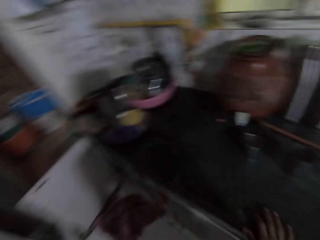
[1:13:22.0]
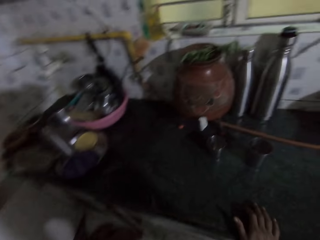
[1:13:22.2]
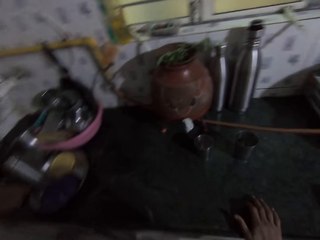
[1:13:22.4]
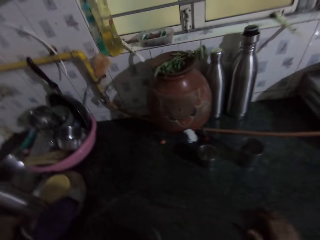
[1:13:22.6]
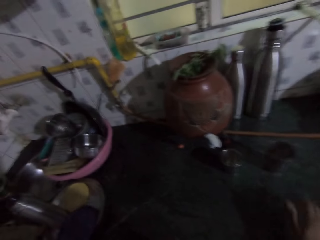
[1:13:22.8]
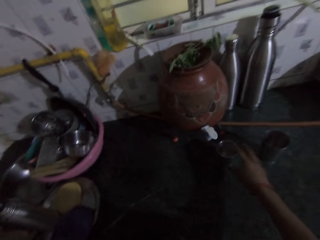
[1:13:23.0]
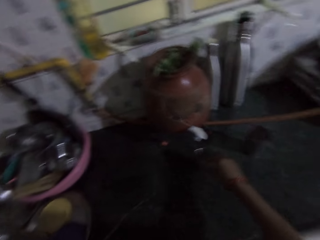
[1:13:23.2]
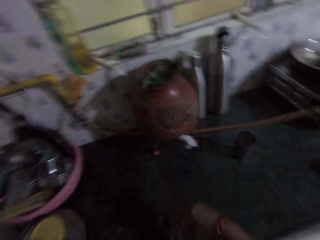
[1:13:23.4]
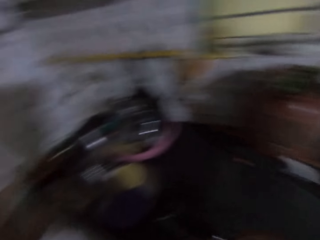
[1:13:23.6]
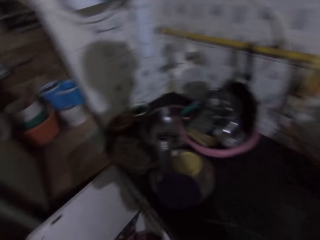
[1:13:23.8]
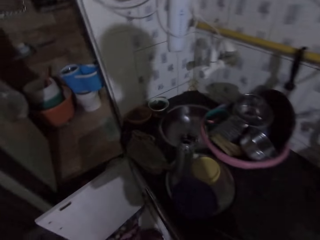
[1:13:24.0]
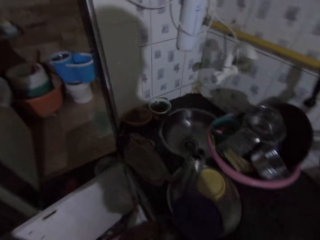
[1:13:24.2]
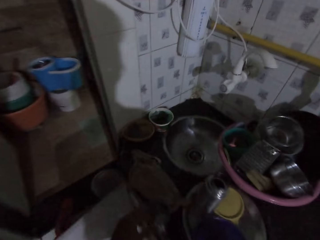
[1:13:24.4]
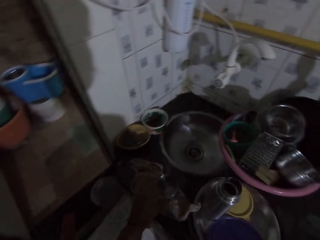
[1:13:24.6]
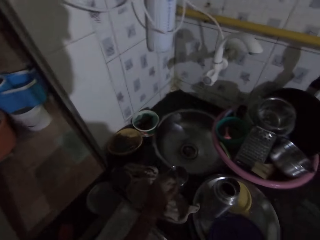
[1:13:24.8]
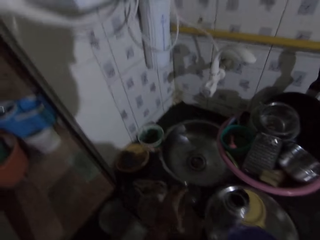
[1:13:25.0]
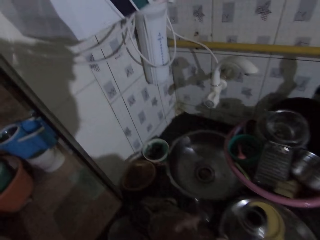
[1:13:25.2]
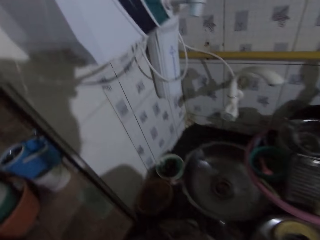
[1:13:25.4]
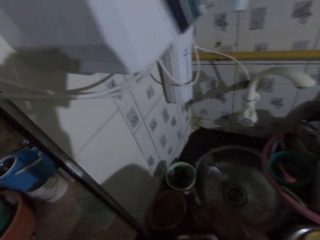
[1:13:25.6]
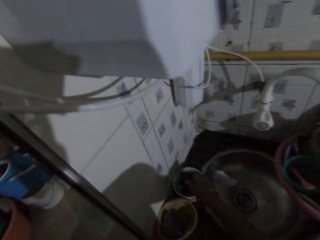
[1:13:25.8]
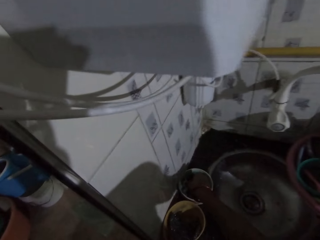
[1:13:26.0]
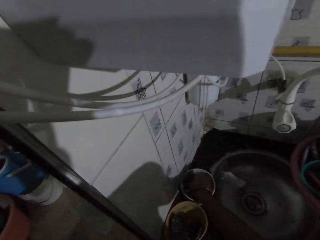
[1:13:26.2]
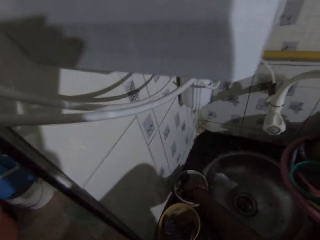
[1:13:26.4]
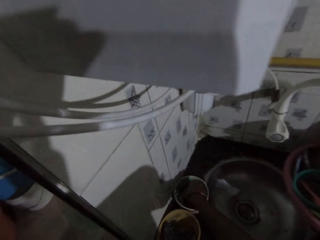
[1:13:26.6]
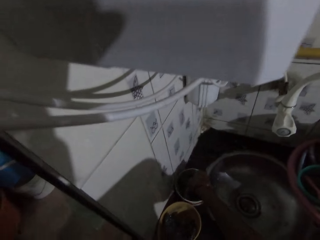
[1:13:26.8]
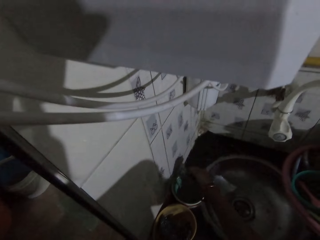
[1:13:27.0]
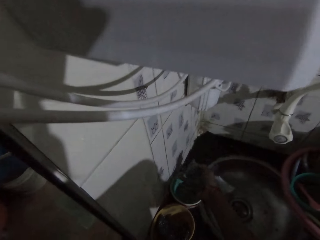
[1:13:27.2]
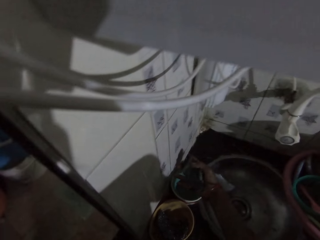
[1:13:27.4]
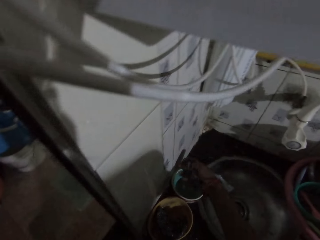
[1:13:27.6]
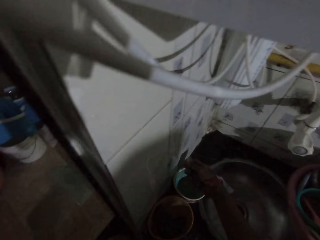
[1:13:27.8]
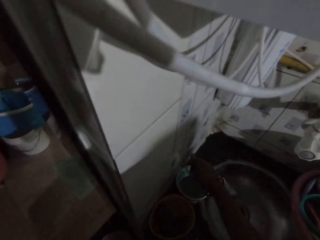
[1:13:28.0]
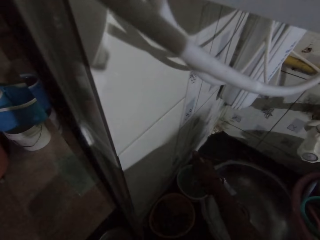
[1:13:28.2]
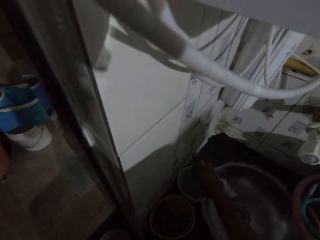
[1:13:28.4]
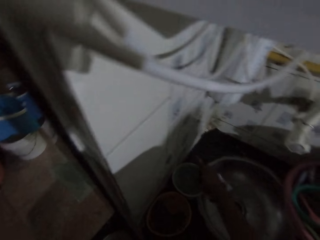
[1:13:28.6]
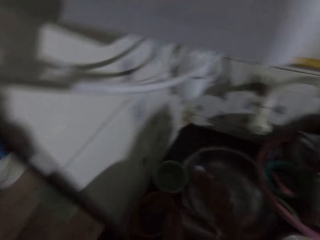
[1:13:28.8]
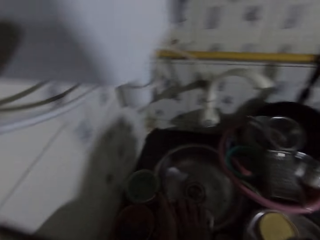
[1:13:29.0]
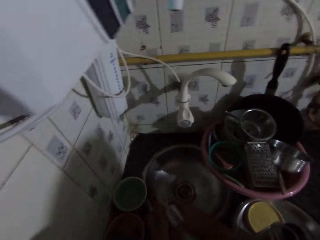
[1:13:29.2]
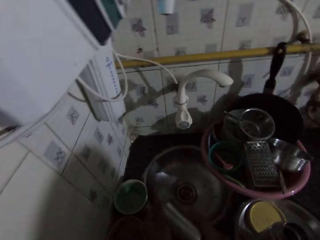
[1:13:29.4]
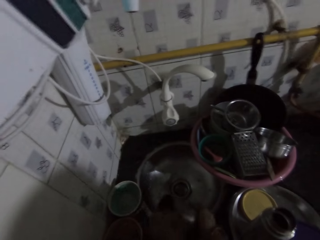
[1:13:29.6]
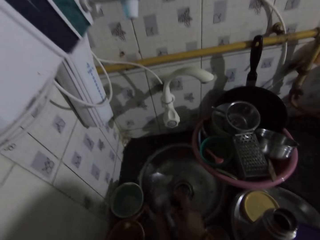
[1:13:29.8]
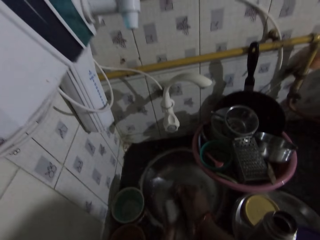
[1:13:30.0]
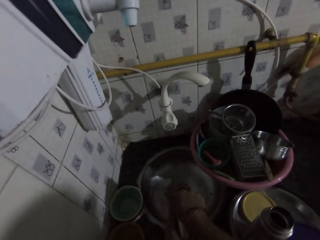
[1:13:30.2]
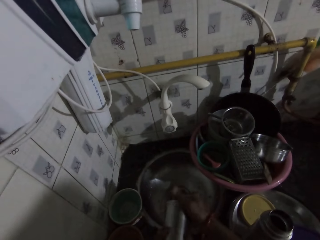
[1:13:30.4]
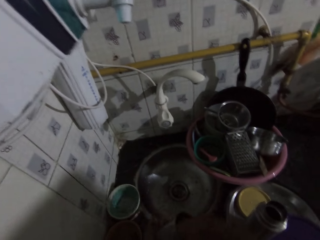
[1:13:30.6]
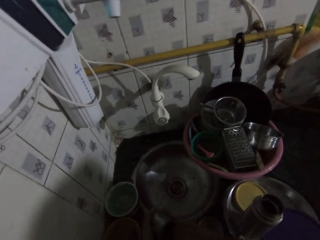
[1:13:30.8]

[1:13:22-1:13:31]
The camera wearer places her right hand on the kitchen slab. She moves towards a sink. She picks up a cup from the kitchen slab with her right hand. She passes the cup to her left hand. She drops the cup on the kitchen slab with her left hand. She picks up a dish sponge from a container with her right hand. She squeezes water from the sponge with her right hand. She holds the cup in her left hand. She washes the tin cup with the sponge in her right hand.

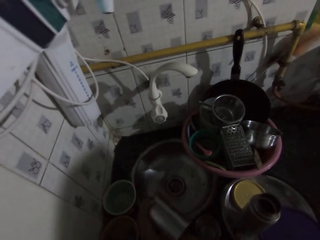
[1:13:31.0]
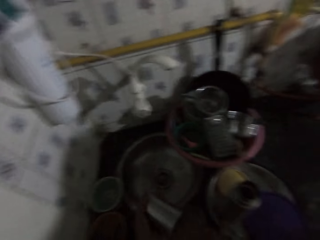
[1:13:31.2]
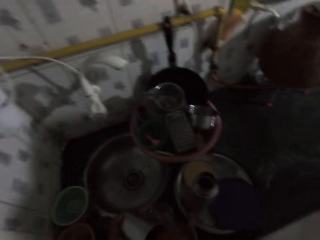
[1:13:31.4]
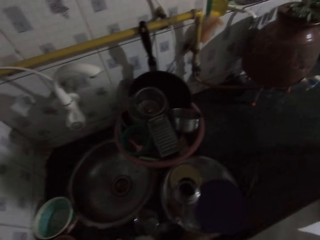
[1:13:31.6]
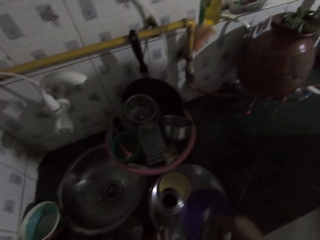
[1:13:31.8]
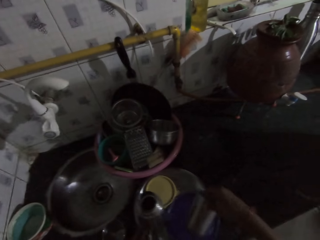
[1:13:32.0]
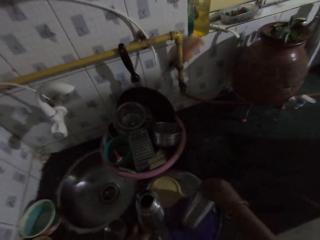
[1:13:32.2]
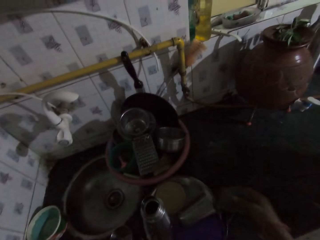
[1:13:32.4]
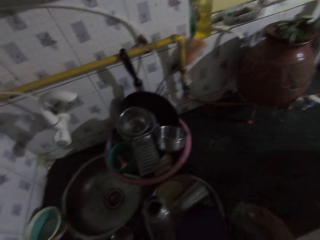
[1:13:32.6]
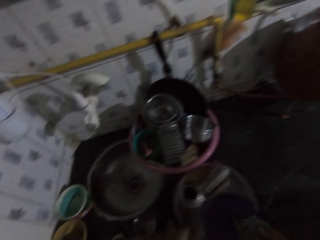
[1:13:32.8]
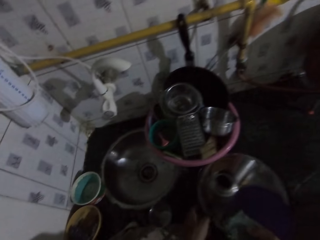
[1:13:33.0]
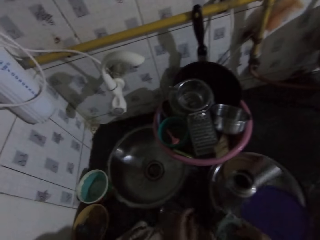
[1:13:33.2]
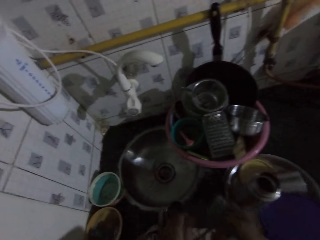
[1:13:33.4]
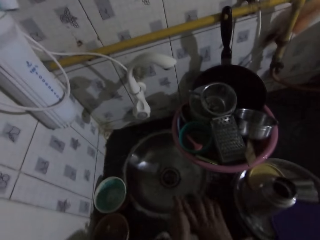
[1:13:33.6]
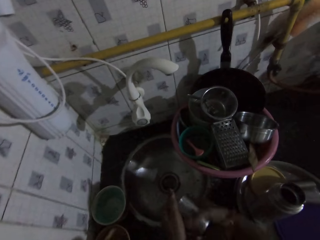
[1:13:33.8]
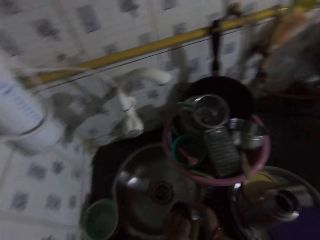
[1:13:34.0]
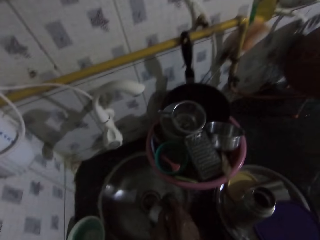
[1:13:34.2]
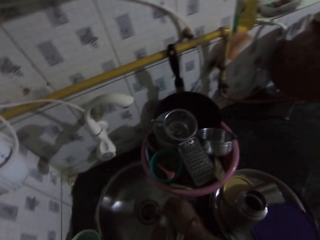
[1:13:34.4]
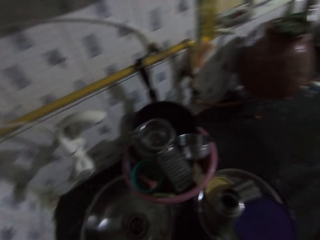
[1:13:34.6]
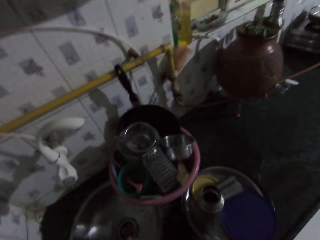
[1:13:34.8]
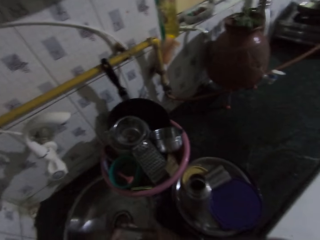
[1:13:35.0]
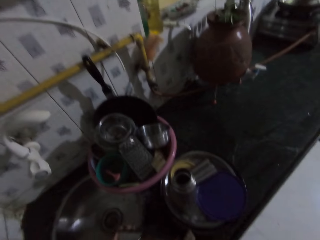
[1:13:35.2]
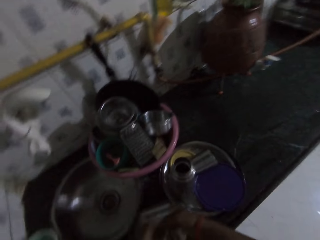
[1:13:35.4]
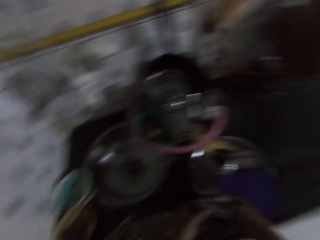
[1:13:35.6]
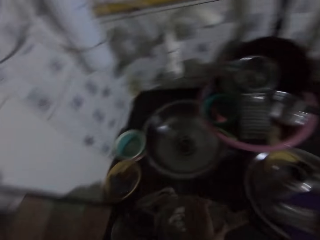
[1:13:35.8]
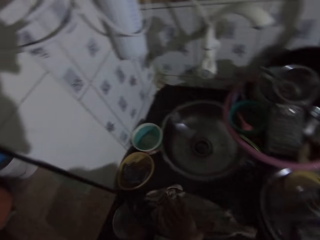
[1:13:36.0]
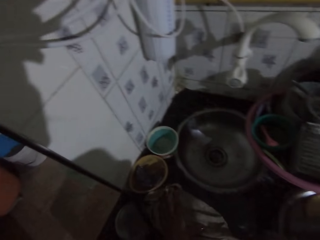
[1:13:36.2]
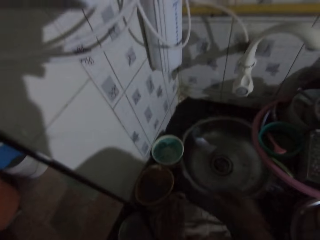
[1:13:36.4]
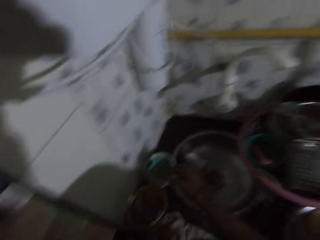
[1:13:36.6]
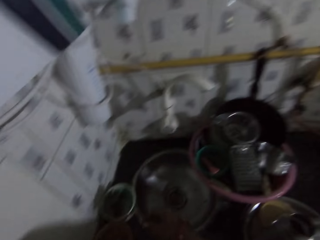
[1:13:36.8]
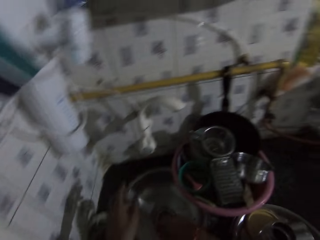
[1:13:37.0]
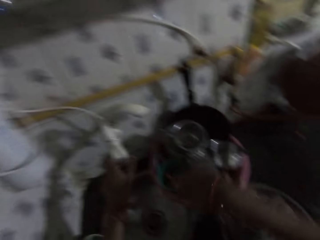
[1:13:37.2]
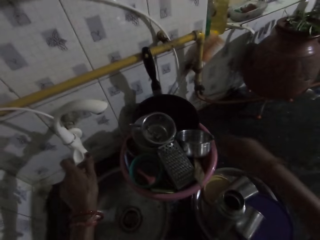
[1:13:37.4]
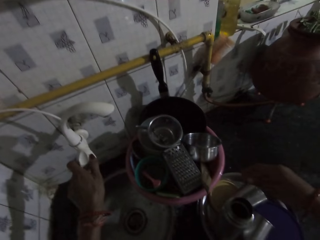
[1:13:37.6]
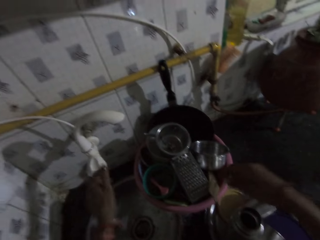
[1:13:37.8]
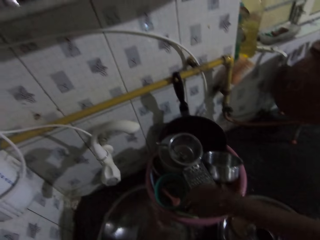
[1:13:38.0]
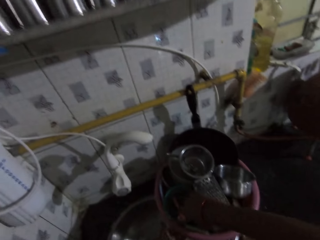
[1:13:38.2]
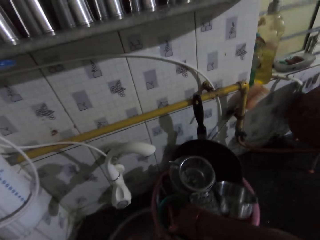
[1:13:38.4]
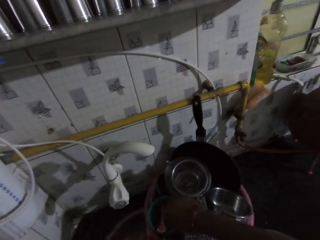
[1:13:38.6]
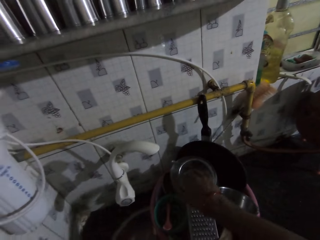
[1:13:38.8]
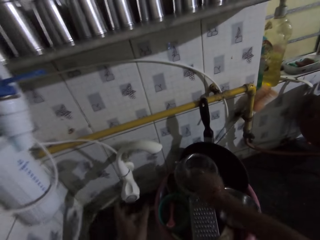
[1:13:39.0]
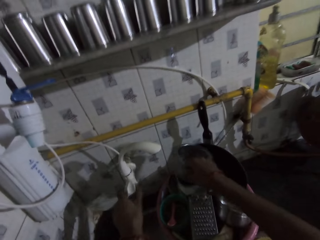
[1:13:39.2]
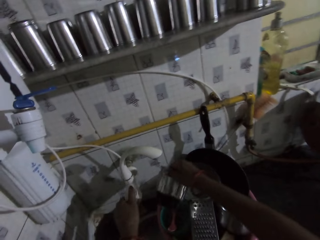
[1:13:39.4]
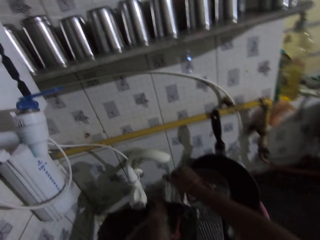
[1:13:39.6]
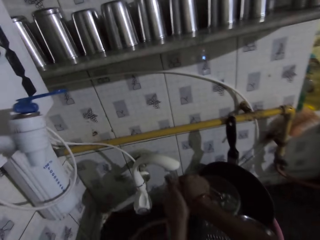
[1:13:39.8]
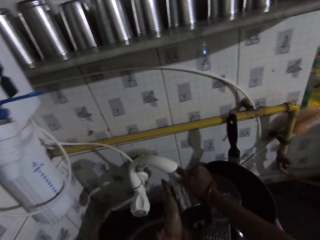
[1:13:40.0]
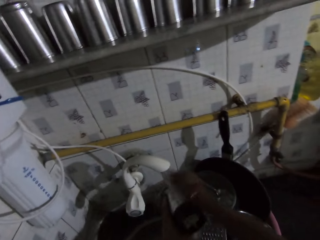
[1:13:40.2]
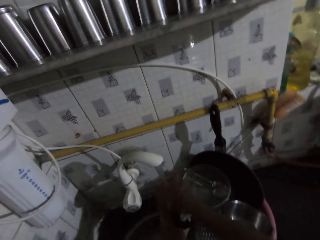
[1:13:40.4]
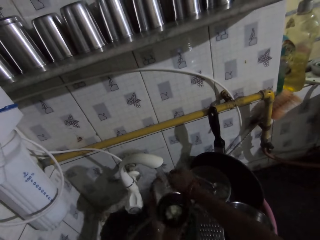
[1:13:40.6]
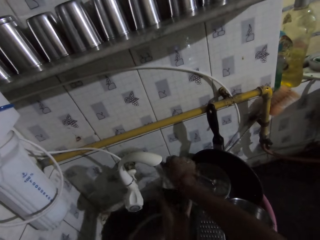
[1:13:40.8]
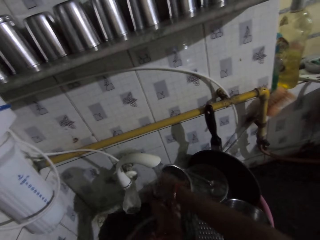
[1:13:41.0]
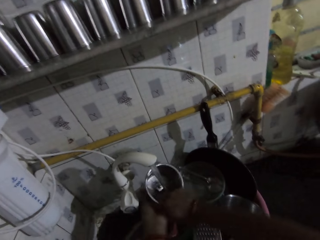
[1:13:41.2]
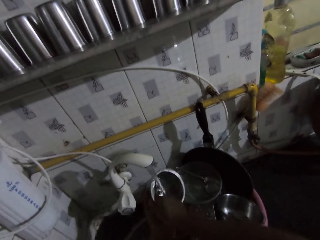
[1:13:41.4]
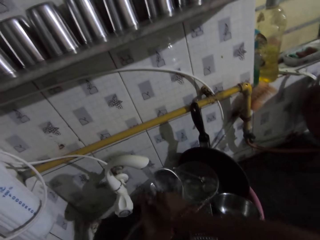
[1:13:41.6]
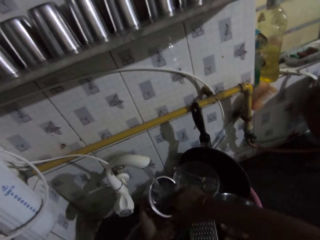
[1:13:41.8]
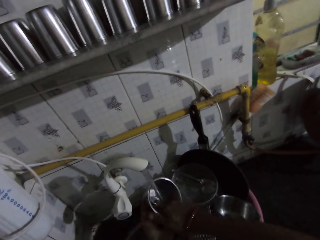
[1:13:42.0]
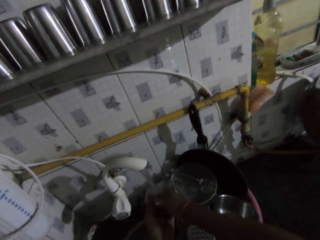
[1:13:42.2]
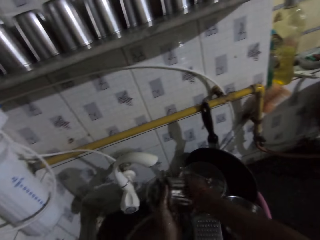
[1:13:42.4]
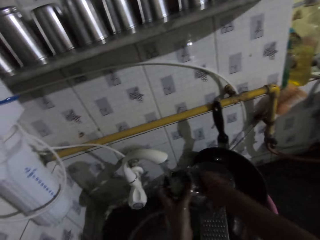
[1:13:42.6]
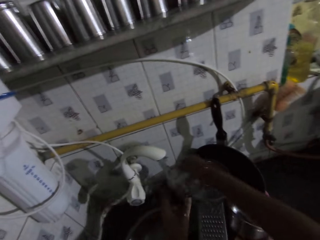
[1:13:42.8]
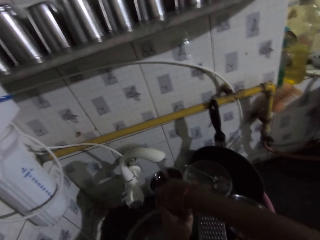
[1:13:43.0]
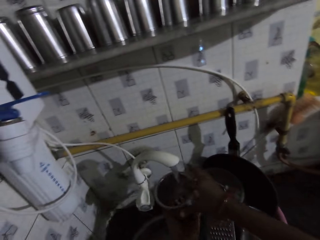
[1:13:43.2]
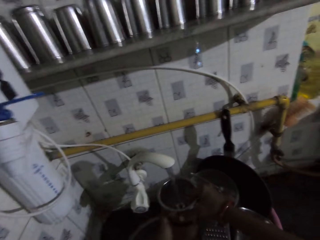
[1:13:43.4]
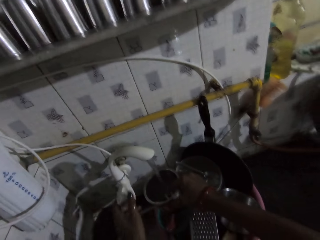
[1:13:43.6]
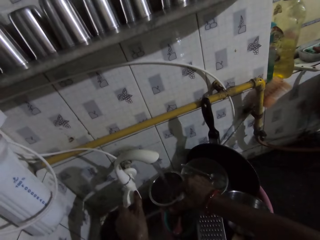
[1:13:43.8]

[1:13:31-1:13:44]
The camera wearer passes the cup to her right hand. She drops the cup on a tray with her right hand. She picks up a cup from the tray with her left hand. She washes the tin cup with the sponge in her right hand. She drops the cup on the tray with her right hand. She moves a napkin on the kitchen slab with her left hand. She drops the sponge in the container with her right hand. She touches a tap with her left hand. She moves a basin on the kitchen slab with her left hand. She washes a bowl. She picks up a container from the basin with her right hand. She opens the tap with her left hand. She rinses the container in her hands with water from the tap. She turns the control knob of the tap with her left hand.
